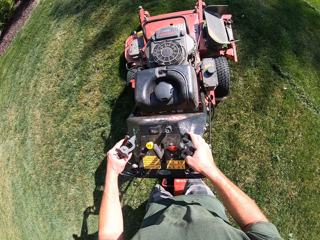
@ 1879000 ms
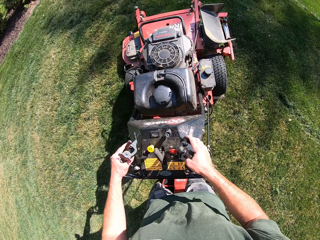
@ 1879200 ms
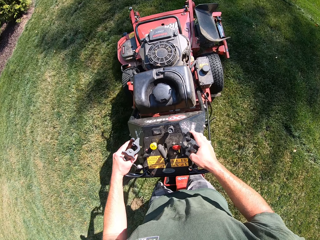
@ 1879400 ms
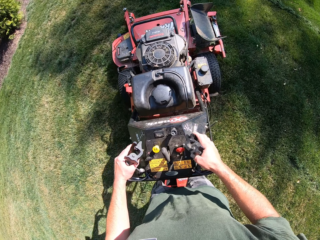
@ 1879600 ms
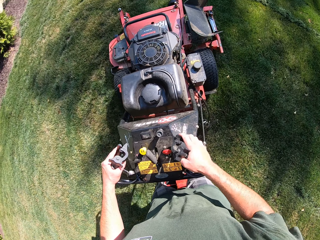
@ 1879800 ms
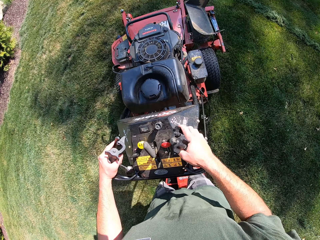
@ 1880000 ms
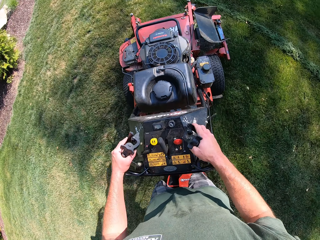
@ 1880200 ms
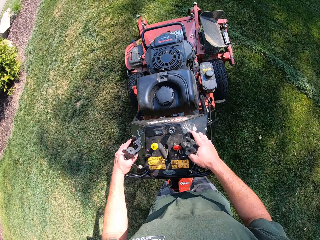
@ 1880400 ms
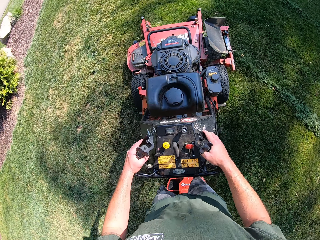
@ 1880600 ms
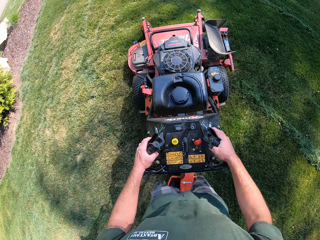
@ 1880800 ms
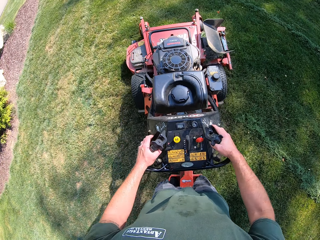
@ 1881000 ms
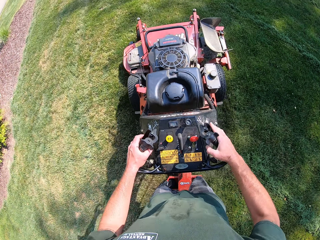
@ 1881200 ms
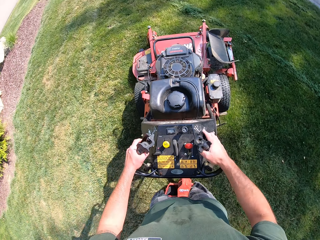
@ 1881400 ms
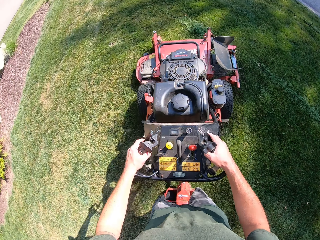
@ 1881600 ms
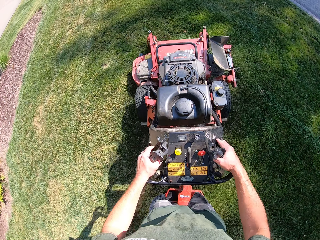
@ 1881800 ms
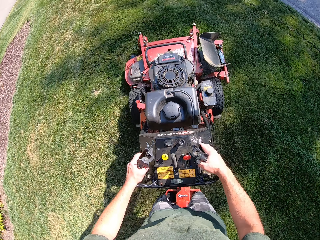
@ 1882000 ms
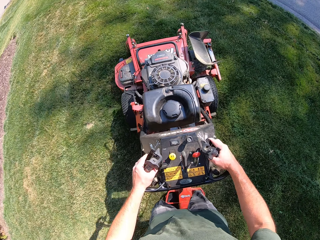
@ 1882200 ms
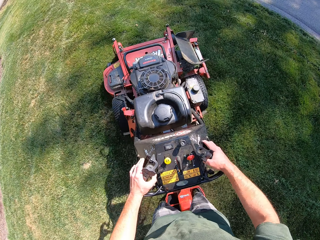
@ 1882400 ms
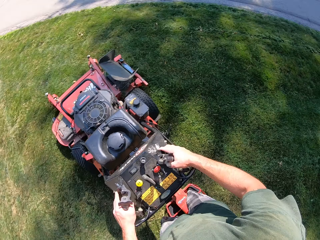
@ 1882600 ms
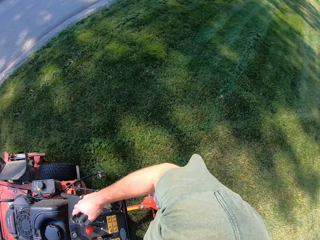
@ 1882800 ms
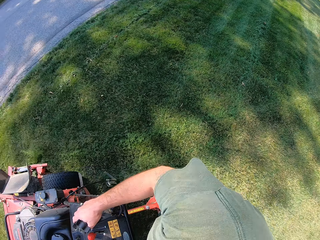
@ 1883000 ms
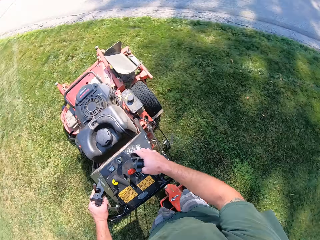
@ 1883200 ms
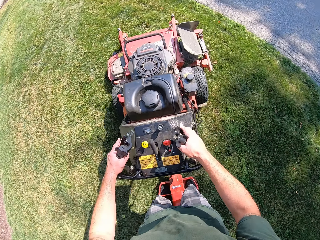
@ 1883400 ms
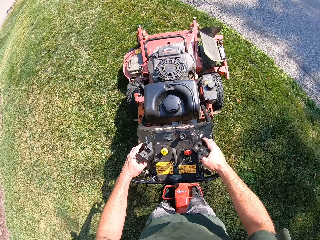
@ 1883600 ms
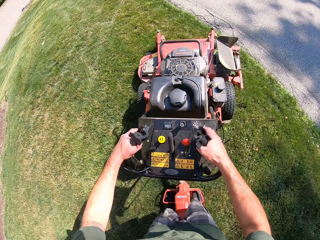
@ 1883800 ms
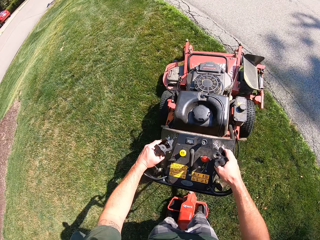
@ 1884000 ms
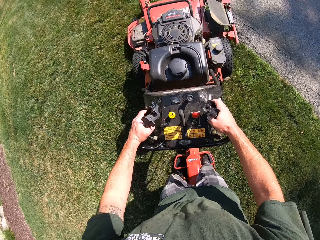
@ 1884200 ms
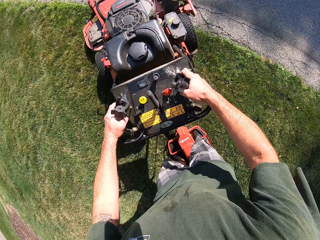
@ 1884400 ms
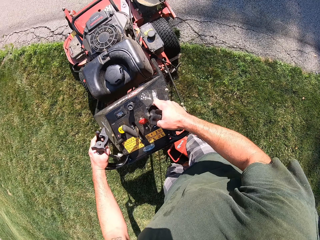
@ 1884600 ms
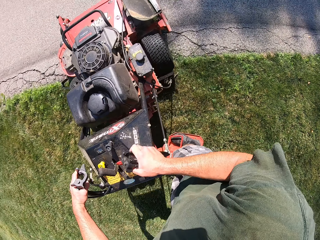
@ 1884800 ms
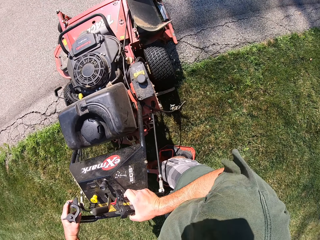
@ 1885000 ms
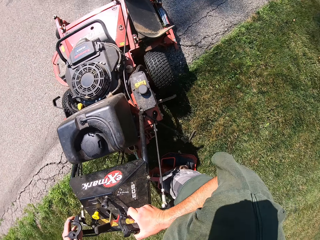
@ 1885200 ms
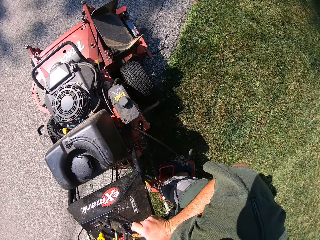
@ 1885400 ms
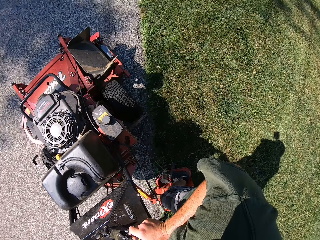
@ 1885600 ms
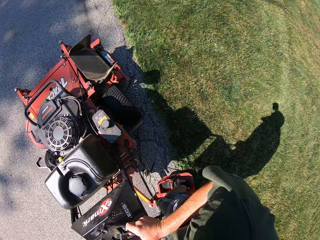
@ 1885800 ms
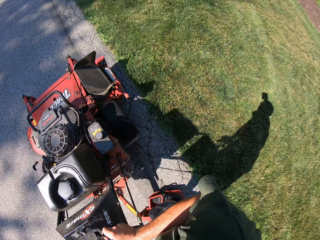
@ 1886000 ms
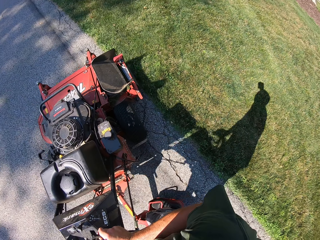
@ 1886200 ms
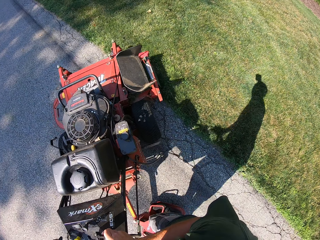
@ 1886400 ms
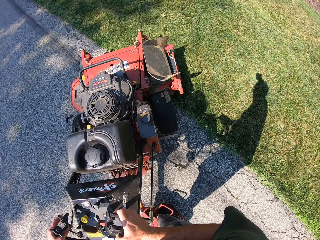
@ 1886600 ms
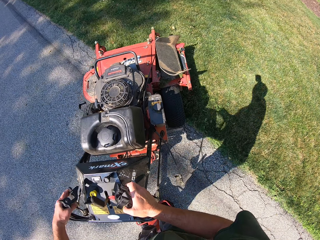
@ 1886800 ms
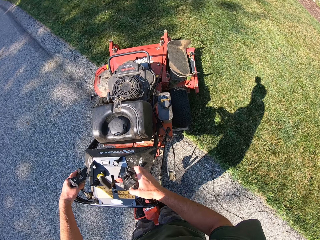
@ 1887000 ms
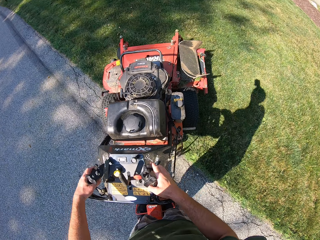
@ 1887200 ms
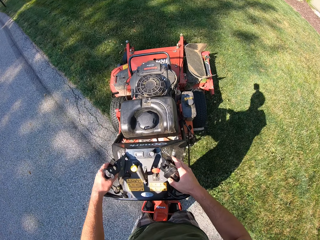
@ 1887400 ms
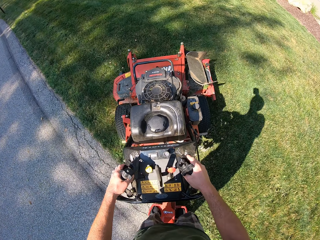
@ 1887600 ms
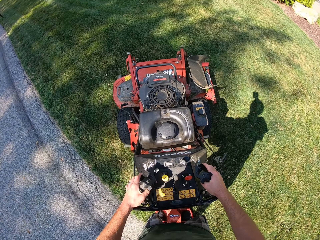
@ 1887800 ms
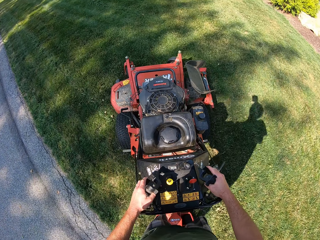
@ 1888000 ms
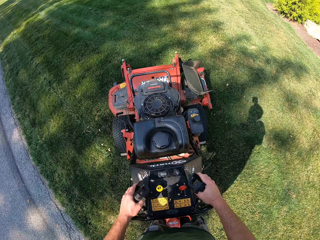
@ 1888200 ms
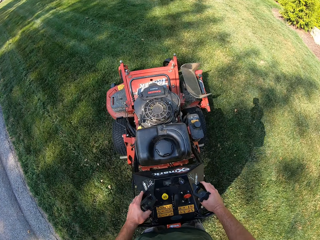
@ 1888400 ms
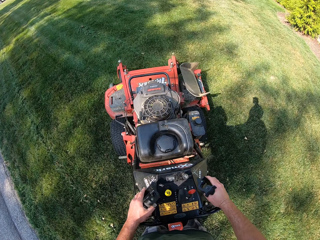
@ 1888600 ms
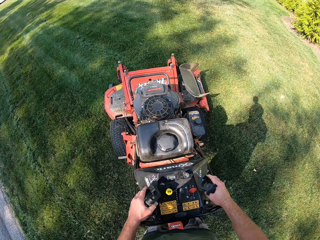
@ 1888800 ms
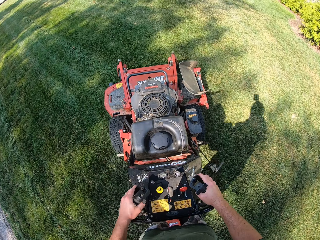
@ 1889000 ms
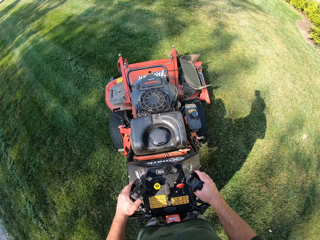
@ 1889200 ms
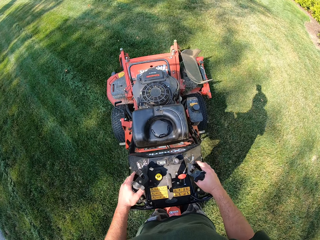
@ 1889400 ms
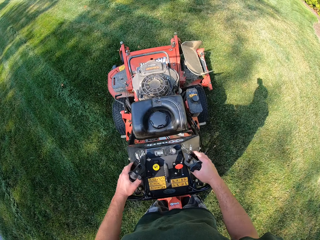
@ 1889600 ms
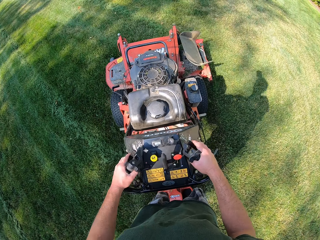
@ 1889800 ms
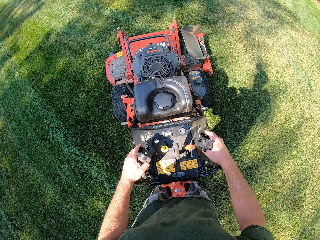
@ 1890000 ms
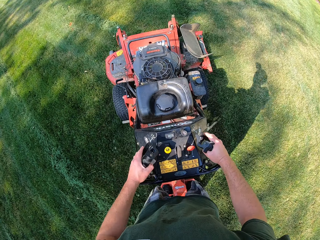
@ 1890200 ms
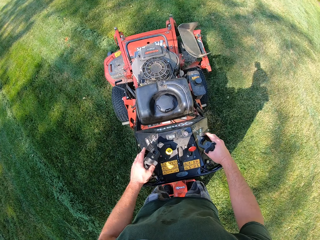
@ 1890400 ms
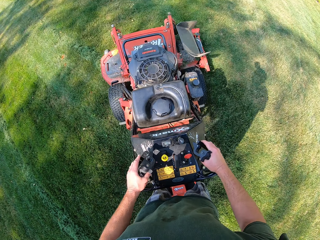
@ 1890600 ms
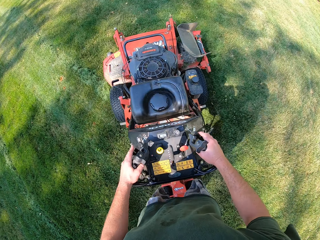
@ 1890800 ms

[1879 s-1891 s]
The camera wearer climbs the tarred road with the lawn mower. They turn the lawn mower around in a clockwise direction on the tarred road. They move the lawn mower back on the lawn.

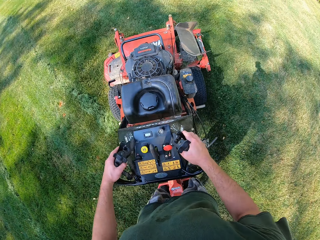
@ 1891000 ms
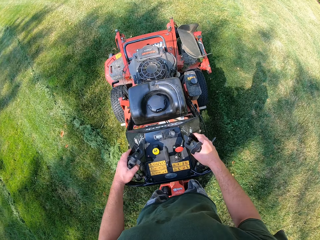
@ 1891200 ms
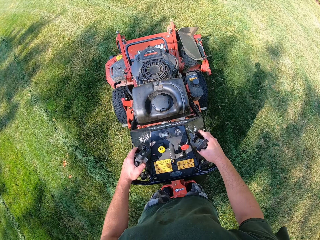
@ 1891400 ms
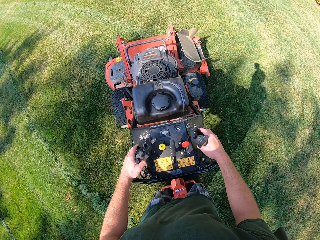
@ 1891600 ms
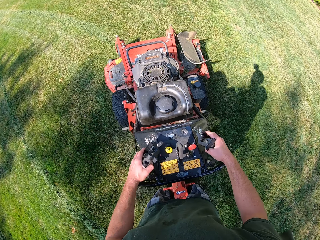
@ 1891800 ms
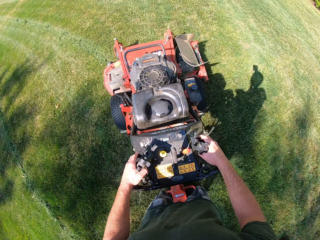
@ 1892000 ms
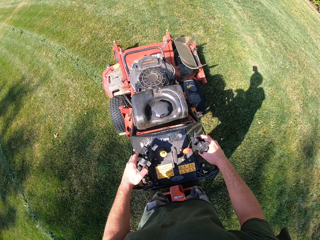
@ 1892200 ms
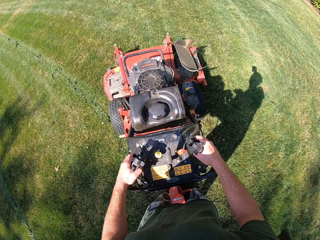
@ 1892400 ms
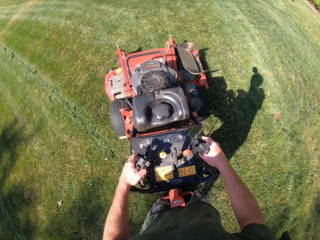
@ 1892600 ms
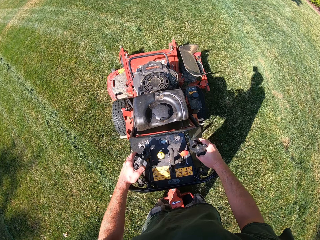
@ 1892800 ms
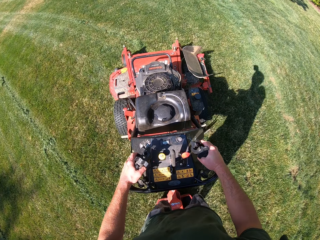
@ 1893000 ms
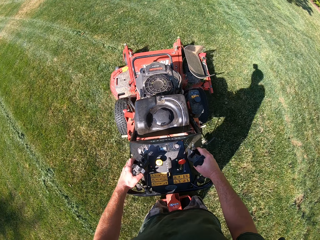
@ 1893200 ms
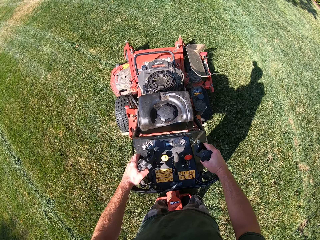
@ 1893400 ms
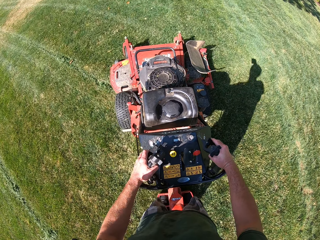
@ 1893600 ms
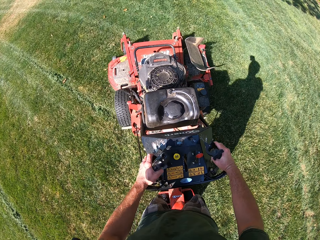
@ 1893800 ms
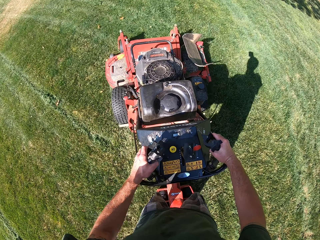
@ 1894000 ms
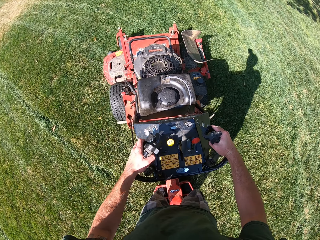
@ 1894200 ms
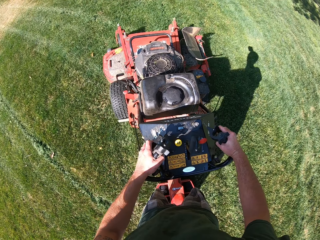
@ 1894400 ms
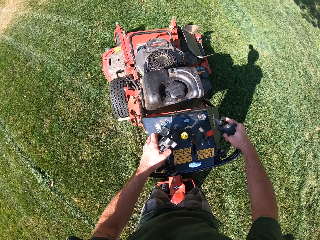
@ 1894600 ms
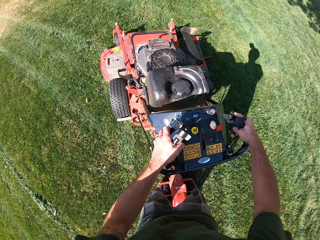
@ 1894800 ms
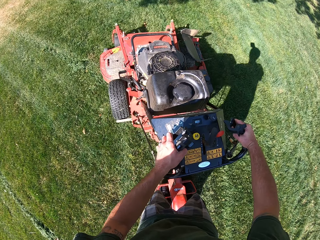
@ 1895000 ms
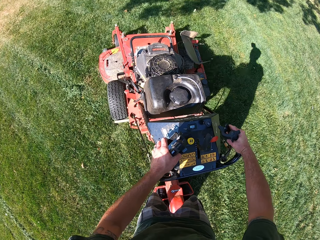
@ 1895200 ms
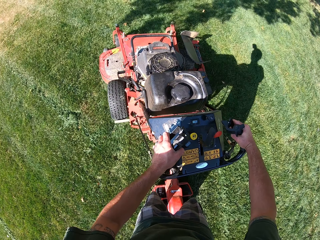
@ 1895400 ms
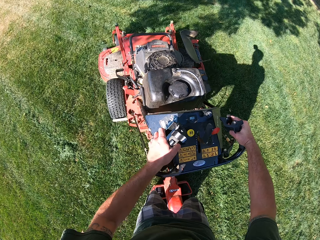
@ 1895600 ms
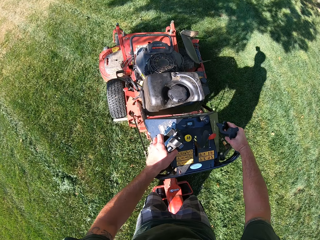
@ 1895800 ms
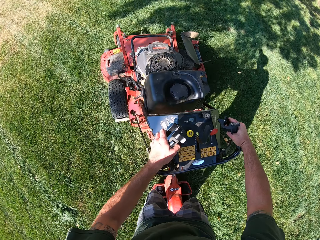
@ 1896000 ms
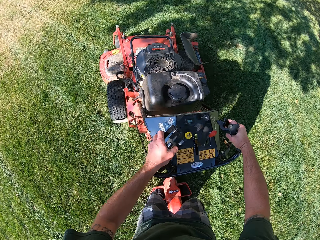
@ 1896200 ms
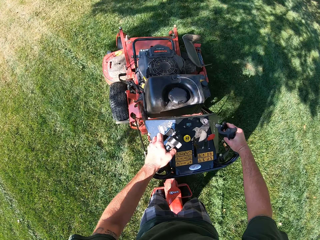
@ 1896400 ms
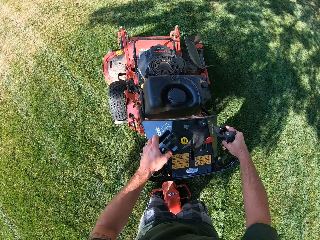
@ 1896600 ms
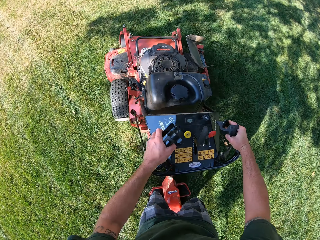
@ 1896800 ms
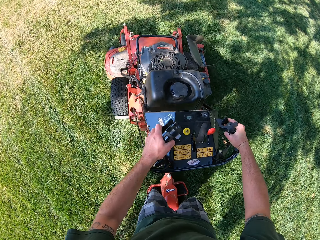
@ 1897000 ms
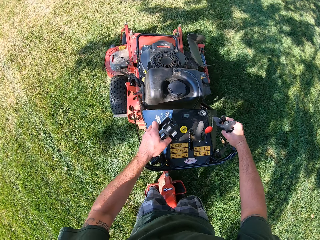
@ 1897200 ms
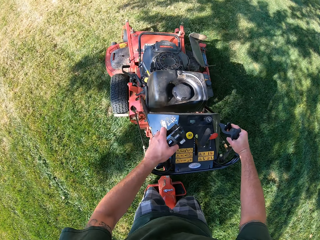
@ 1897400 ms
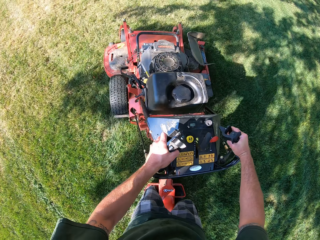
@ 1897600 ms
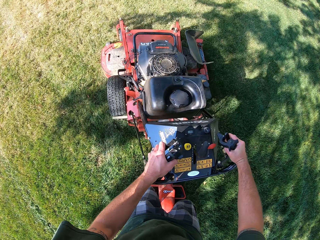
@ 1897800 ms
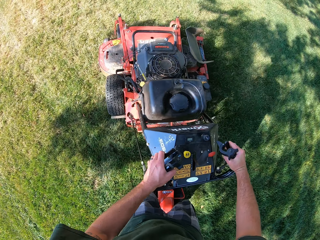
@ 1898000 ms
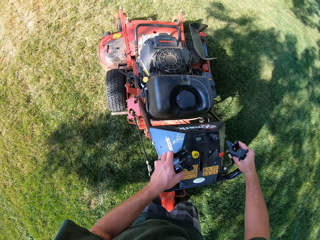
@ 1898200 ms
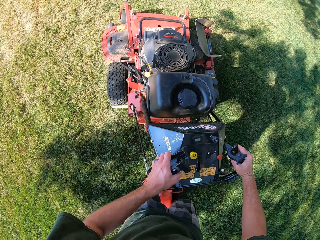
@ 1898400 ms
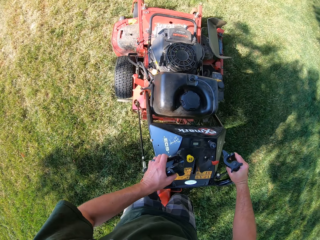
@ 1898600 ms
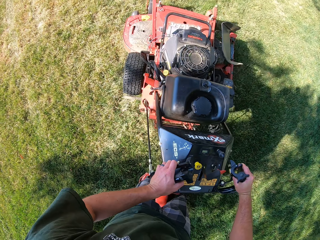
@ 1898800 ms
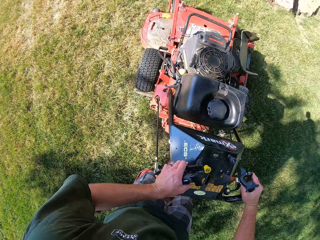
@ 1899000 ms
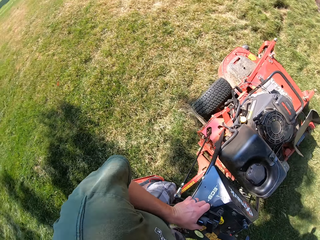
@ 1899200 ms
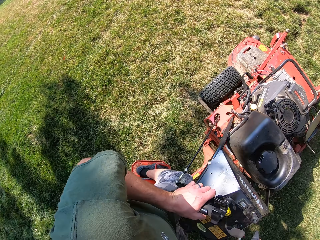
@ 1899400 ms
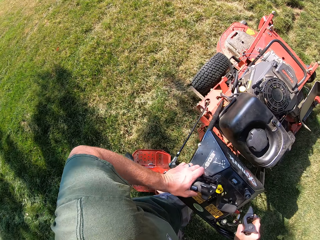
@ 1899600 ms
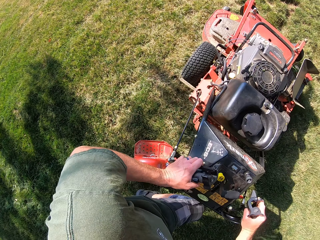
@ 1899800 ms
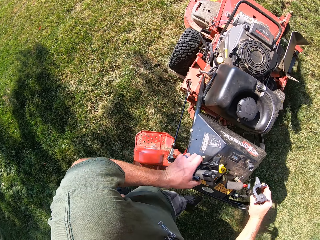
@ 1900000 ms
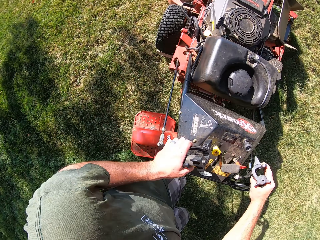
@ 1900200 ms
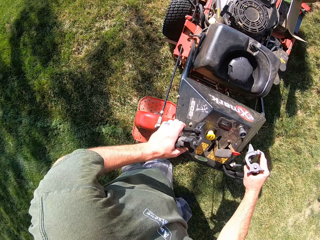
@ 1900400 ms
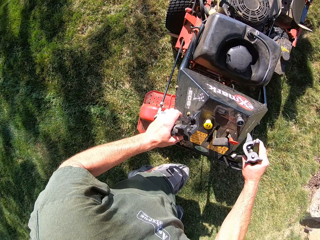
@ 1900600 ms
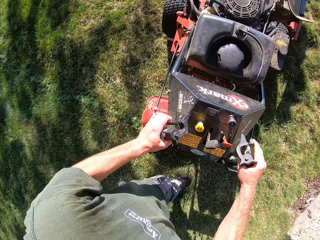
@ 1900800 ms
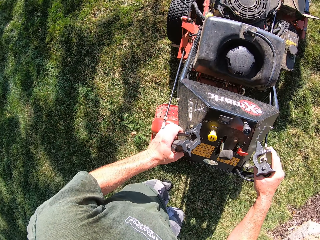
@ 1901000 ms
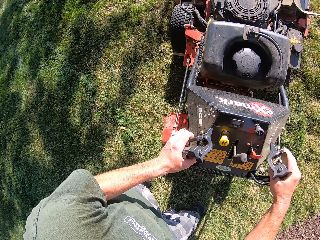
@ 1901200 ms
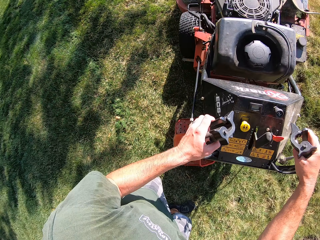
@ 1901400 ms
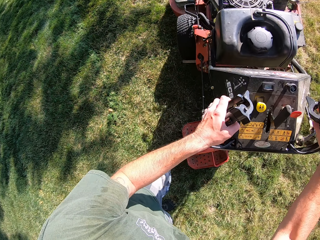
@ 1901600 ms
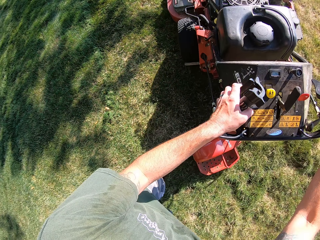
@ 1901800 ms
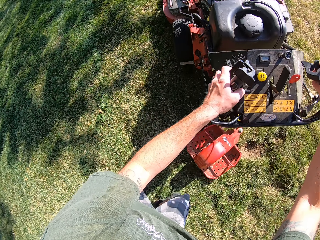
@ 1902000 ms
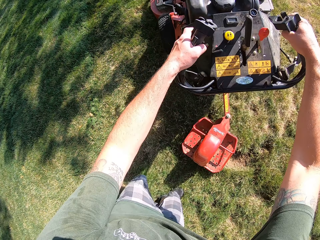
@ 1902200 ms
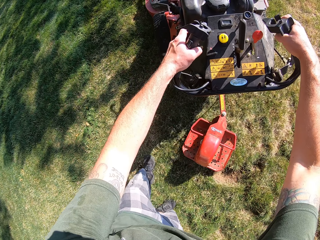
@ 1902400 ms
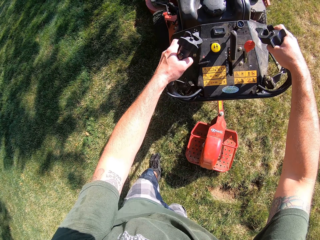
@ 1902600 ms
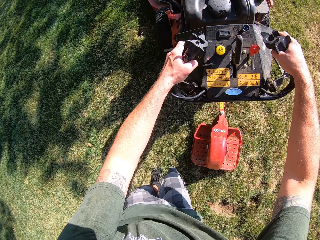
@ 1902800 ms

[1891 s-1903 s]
The camera wearer steps down from the stand-on pad of the lawn mower. They turn the lawn mower around in a counterclockwise direction.
